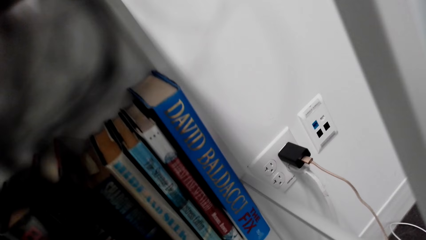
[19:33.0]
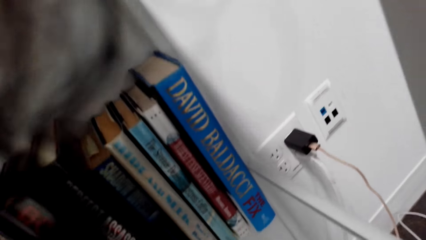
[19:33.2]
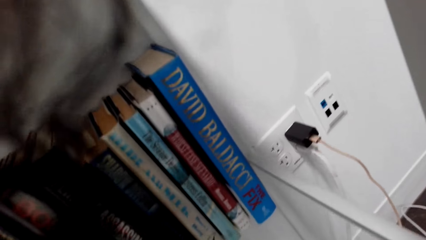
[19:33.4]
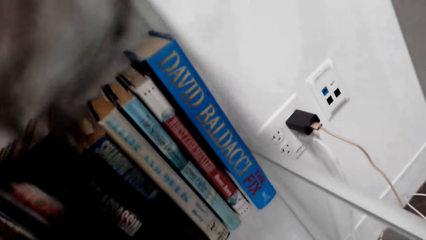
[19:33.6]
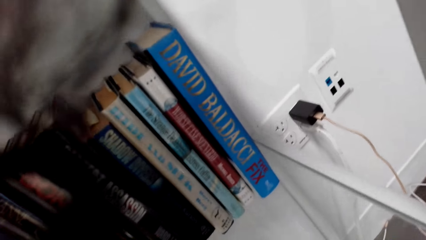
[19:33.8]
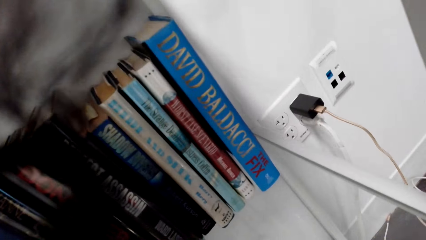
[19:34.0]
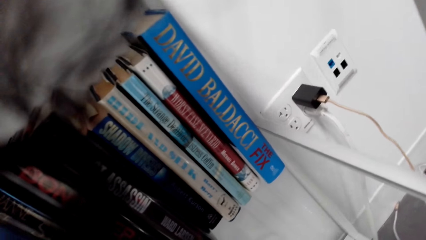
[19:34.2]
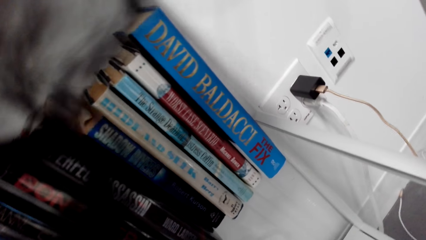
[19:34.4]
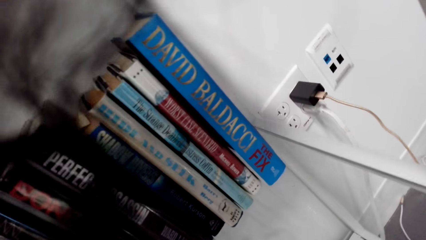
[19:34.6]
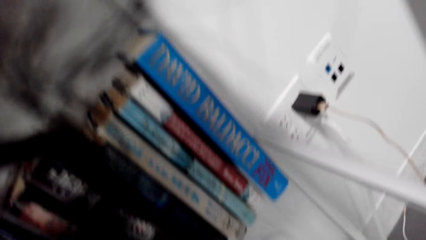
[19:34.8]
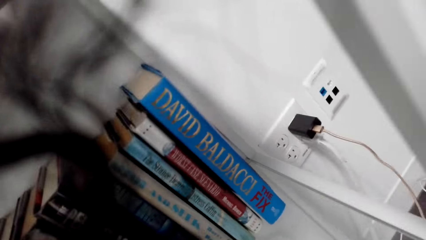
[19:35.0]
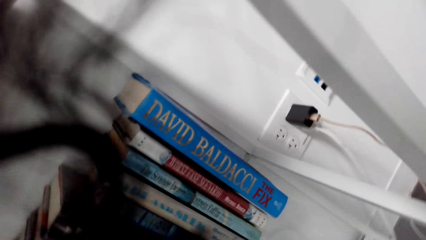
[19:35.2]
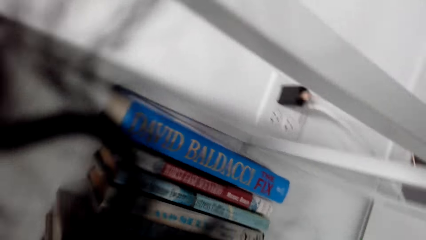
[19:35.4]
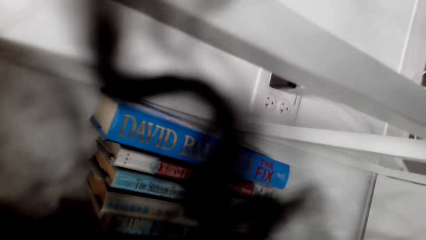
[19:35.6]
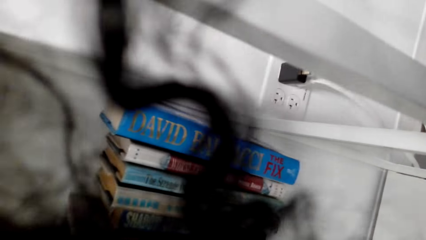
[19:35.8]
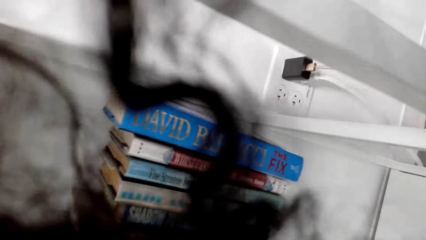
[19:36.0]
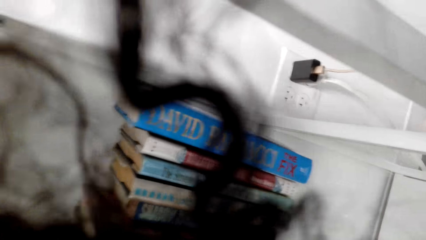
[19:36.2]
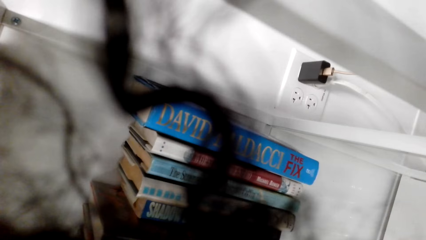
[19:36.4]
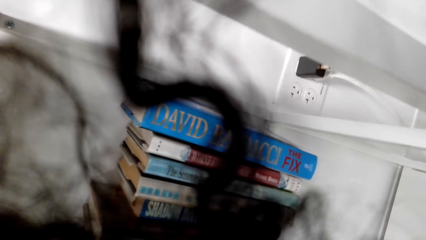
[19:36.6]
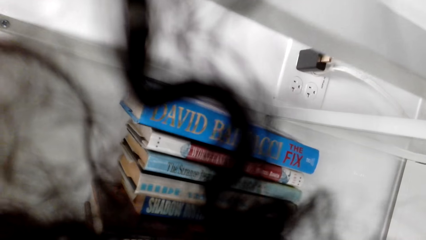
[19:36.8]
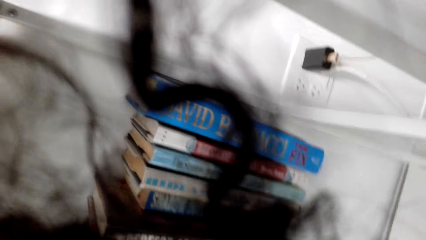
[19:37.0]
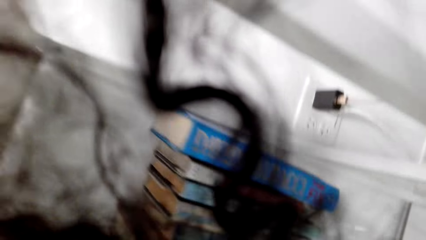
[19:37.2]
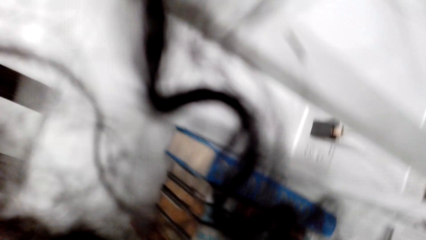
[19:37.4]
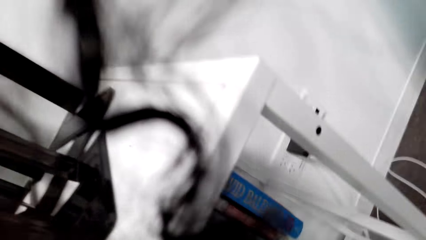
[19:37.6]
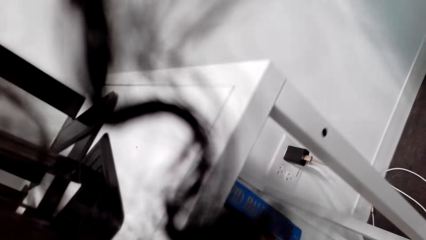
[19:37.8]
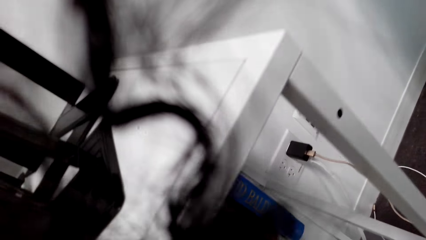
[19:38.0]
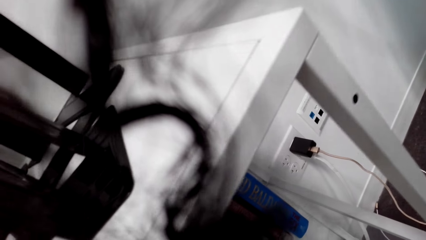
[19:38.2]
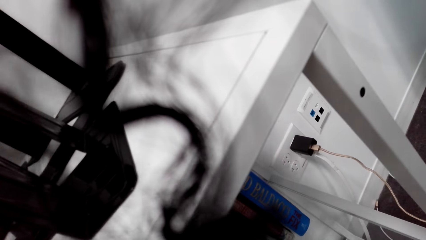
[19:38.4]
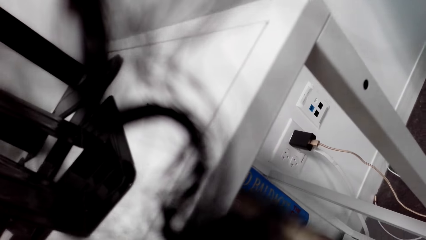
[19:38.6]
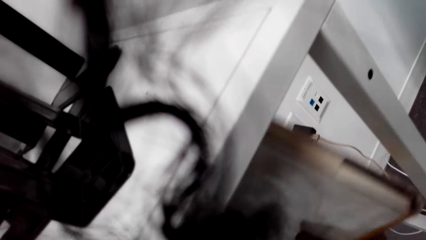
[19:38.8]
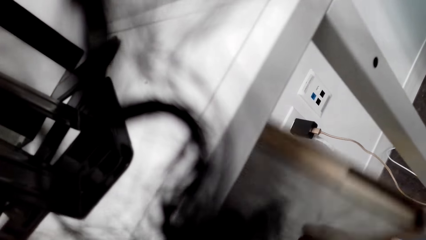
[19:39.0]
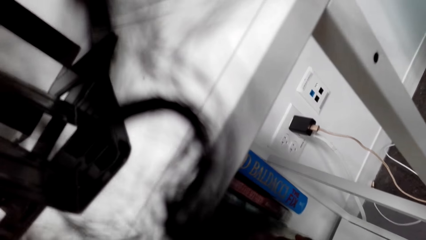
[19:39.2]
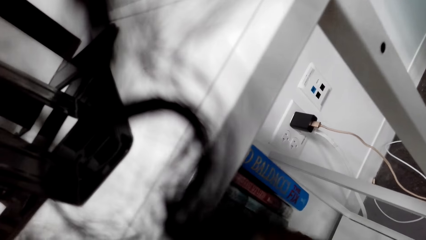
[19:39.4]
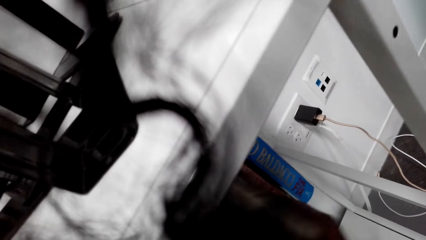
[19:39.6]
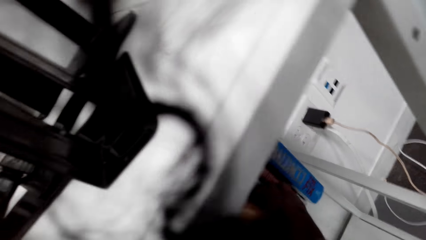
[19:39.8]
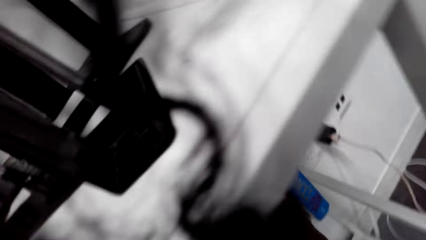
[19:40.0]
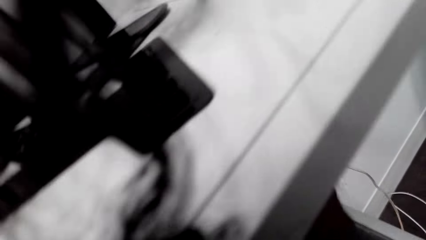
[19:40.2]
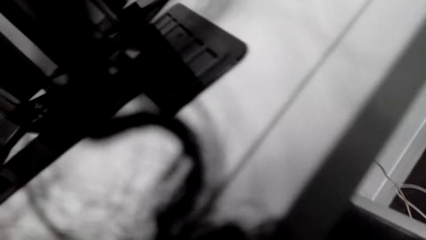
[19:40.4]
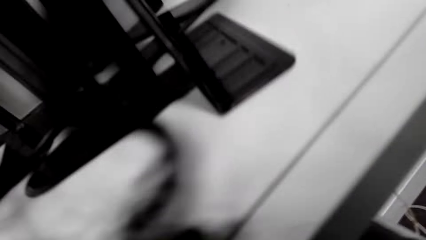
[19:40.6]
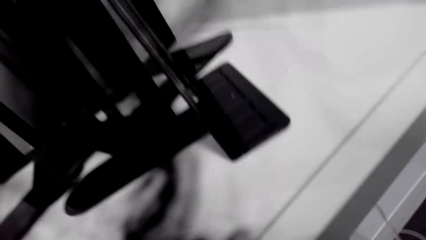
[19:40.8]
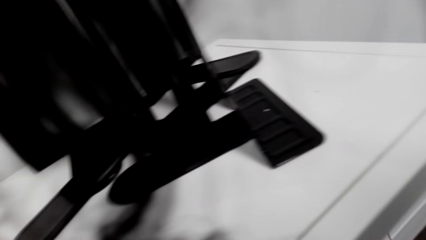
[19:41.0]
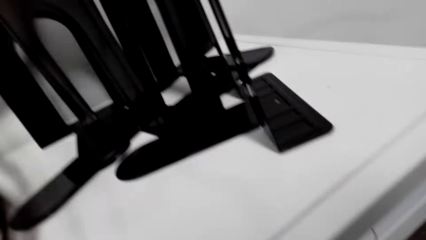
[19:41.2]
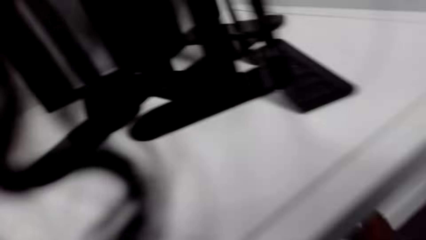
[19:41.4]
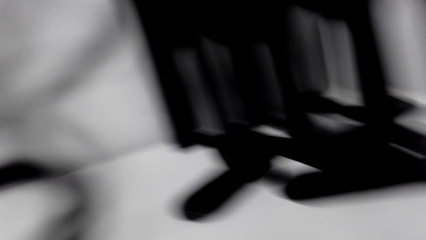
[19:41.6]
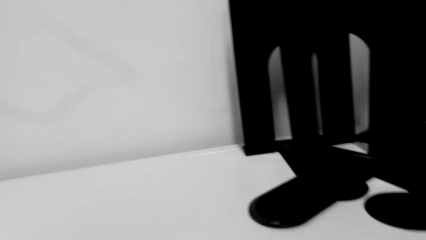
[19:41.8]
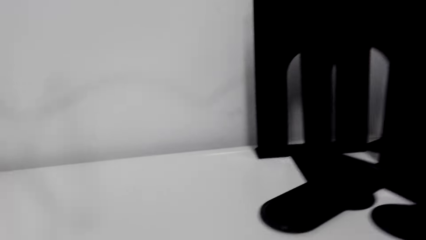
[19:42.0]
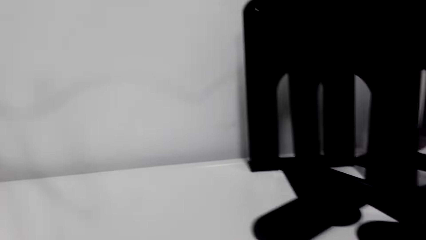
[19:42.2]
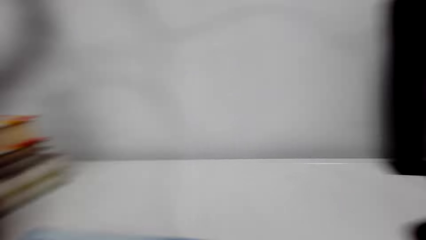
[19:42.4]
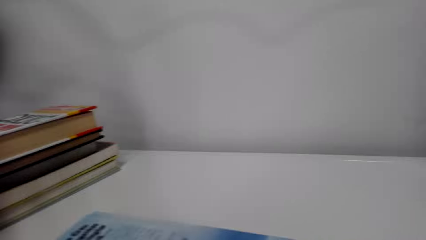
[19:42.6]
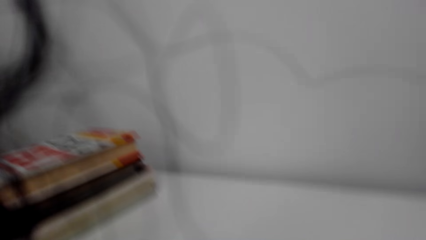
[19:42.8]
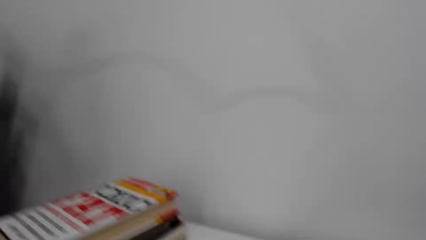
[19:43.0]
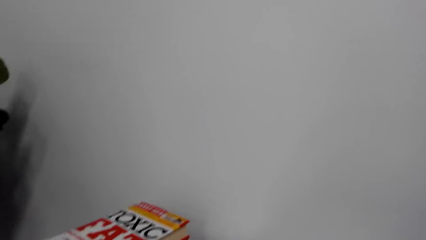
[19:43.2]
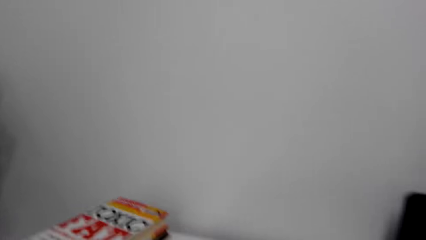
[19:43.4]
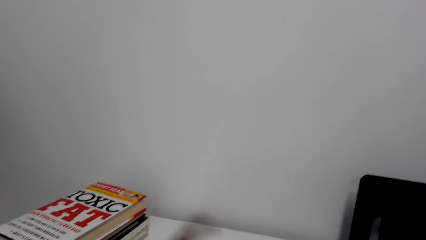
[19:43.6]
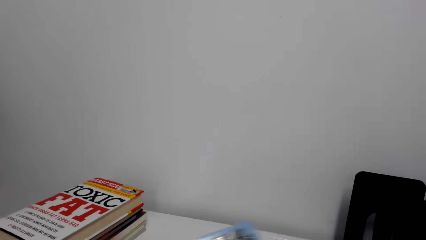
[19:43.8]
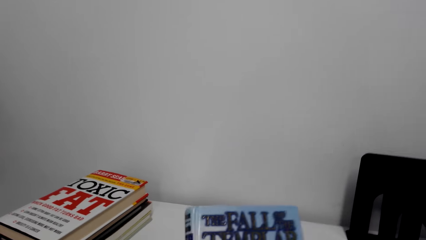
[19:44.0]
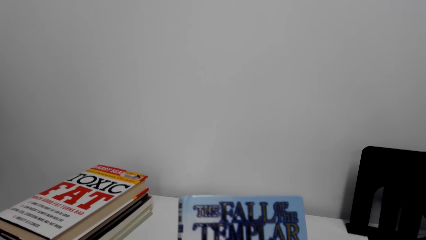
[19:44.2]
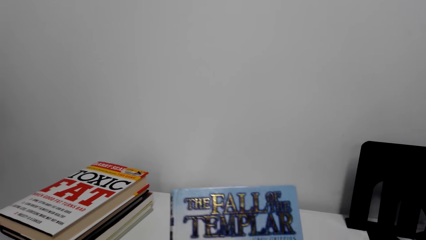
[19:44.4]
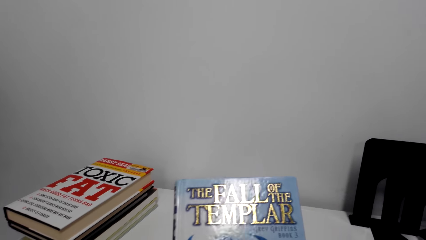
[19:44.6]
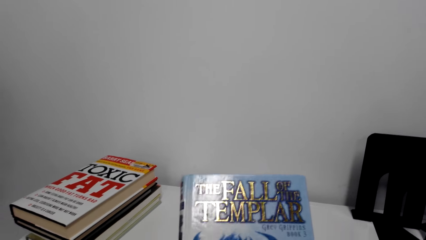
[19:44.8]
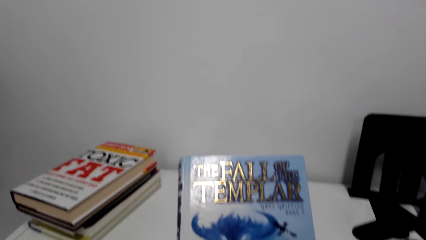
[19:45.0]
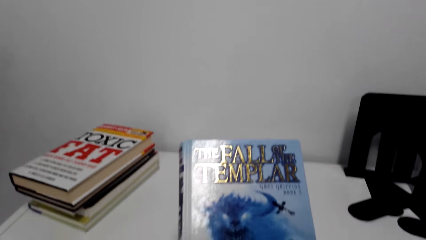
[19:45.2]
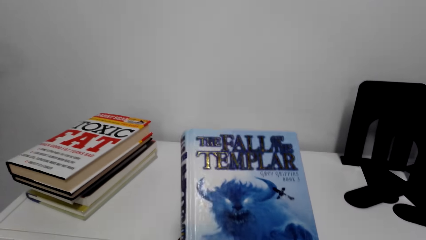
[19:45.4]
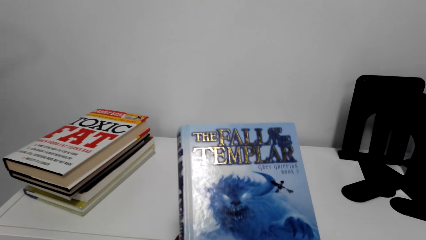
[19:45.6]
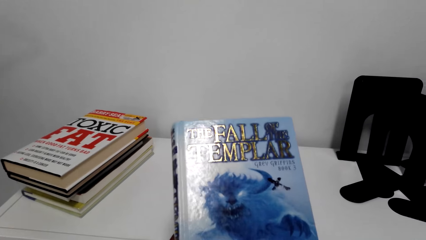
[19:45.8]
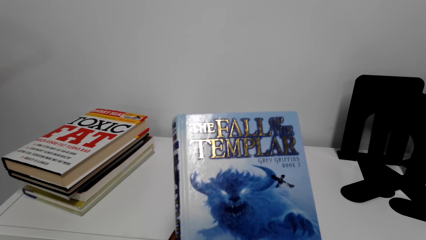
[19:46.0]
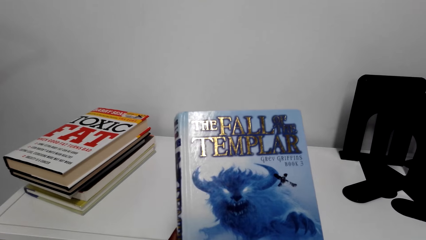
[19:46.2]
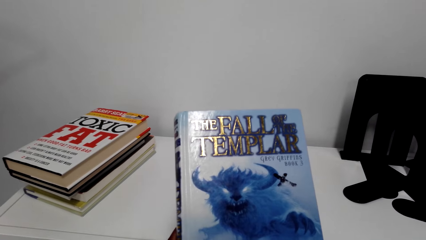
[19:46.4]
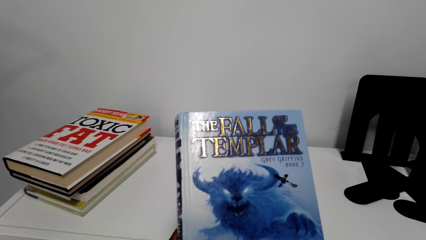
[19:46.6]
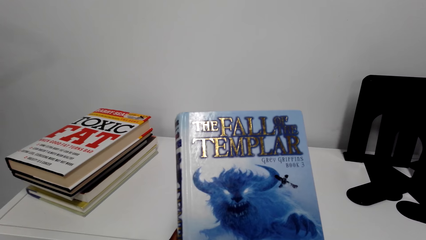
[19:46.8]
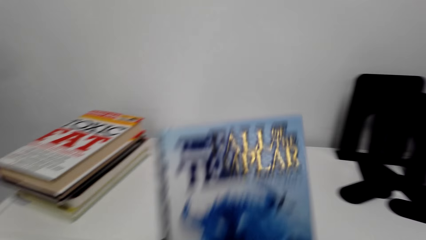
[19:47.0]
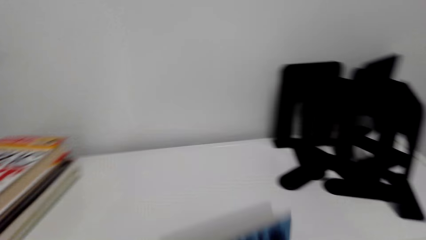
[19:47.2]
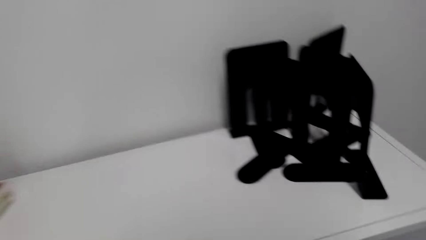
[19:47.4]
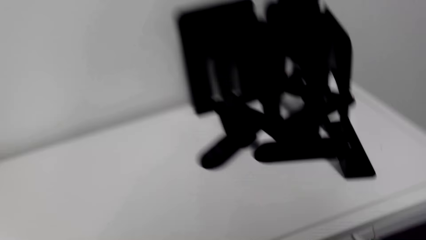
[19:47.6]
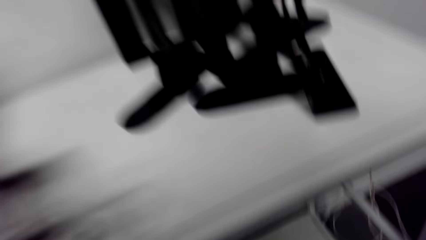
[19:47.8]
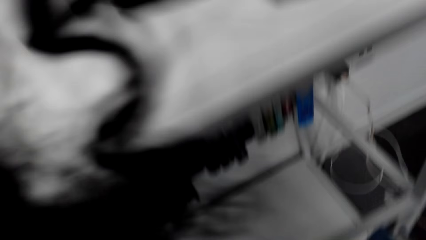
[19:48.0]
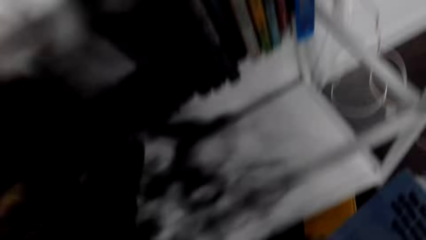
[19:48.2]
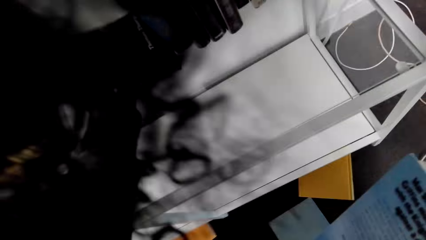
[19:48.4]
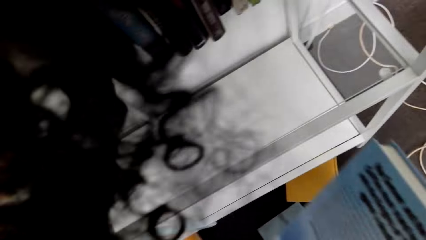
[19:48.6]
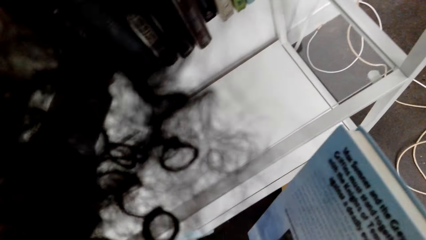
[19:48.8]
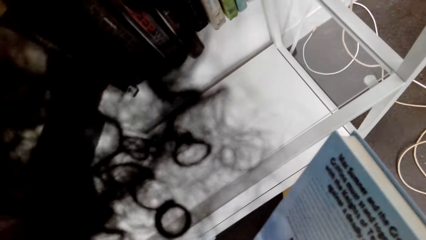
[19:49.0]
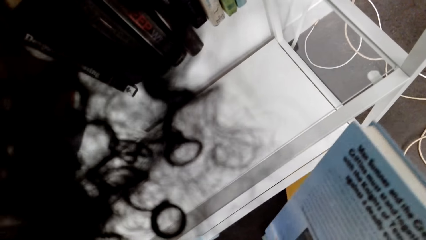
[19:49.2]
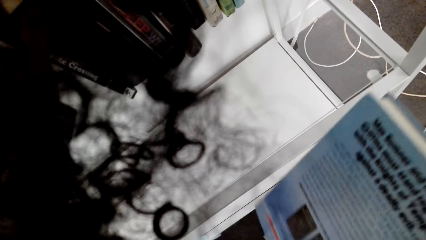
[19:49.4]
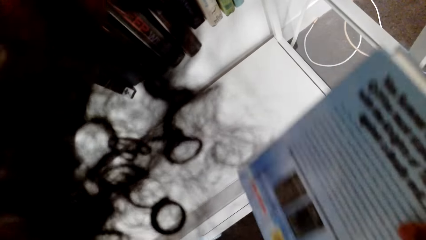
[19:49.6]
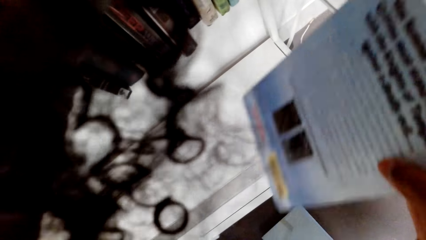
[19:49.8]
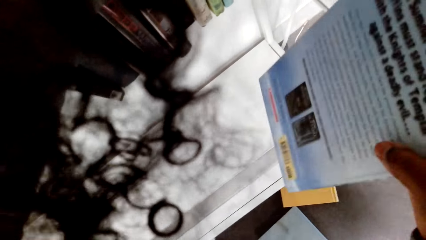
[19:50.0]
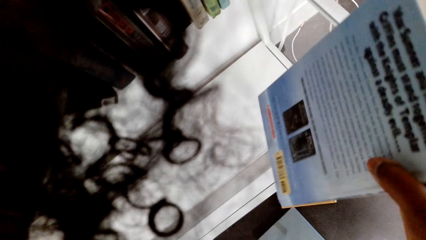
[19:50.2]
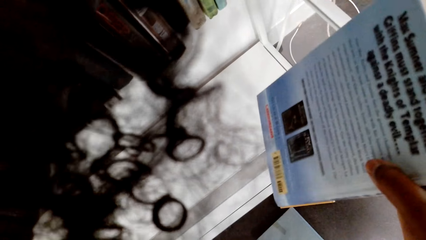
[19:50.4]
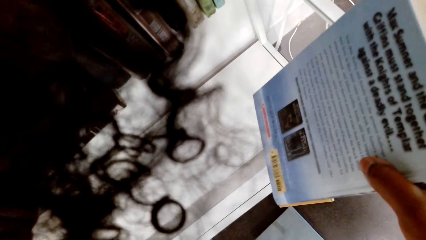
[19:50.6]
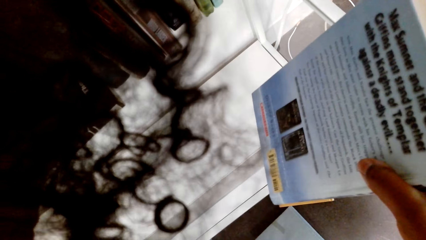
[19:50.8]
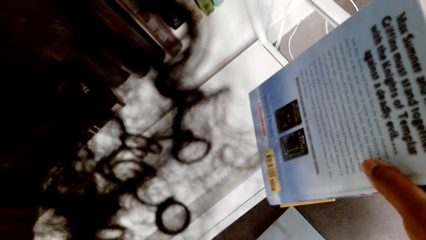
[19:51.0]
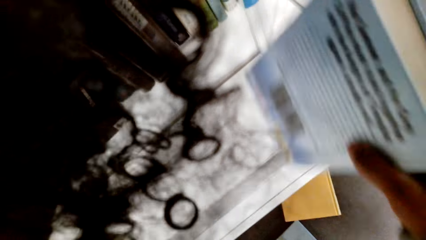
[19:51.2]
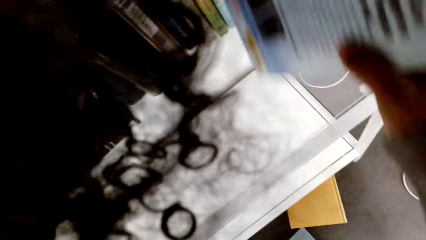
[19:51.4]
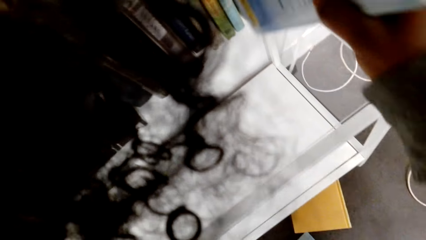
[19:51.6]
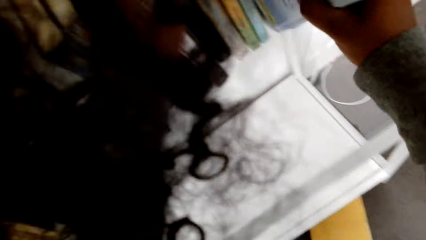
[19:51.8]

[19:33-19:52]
The camera wearer puts the book in the shelf. They do something. They pick up a book and put the book in the shelf. They grab the book. They look at the book. They put the book in the shelf.
